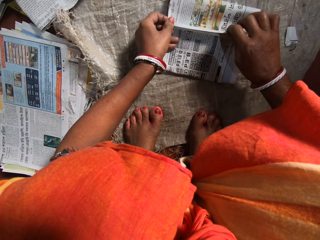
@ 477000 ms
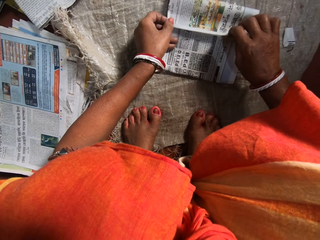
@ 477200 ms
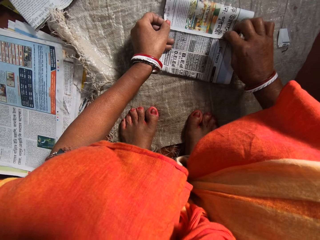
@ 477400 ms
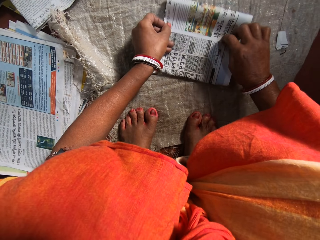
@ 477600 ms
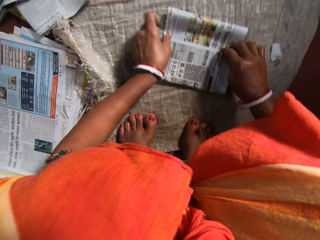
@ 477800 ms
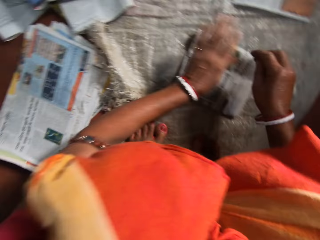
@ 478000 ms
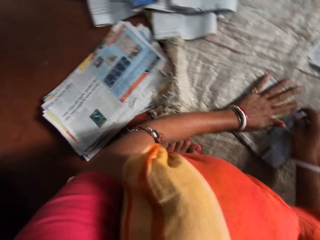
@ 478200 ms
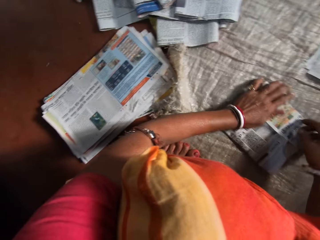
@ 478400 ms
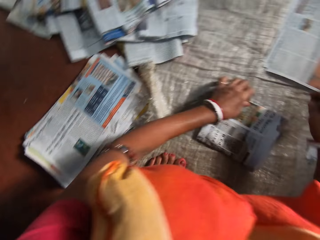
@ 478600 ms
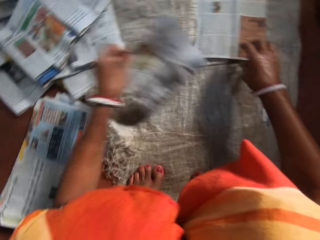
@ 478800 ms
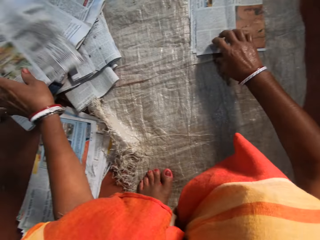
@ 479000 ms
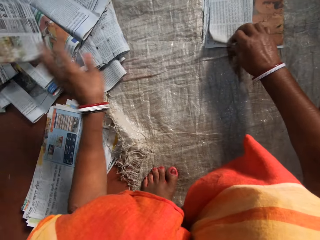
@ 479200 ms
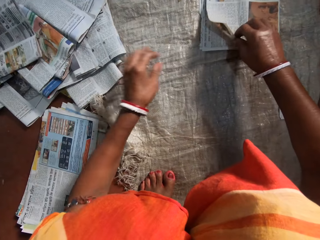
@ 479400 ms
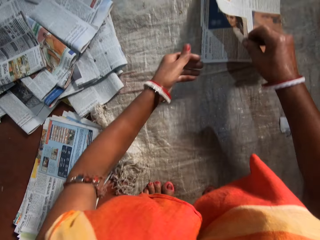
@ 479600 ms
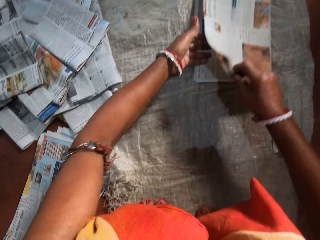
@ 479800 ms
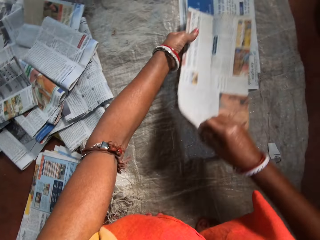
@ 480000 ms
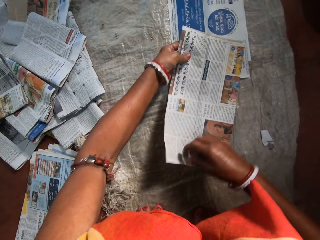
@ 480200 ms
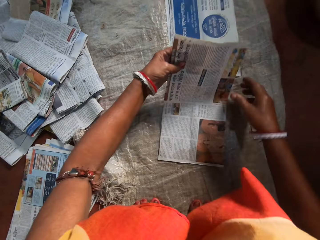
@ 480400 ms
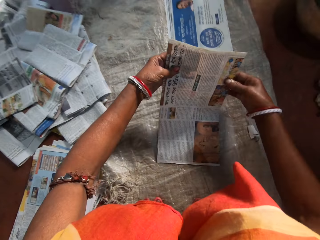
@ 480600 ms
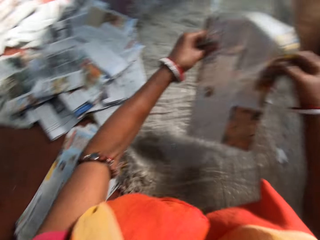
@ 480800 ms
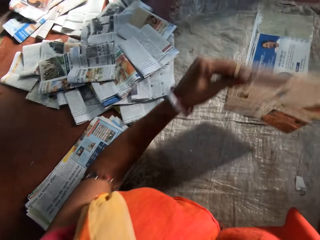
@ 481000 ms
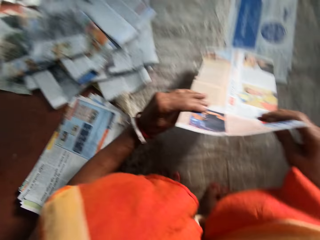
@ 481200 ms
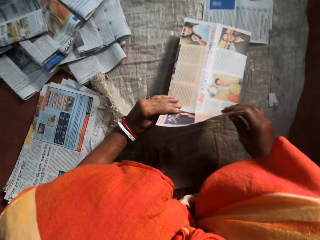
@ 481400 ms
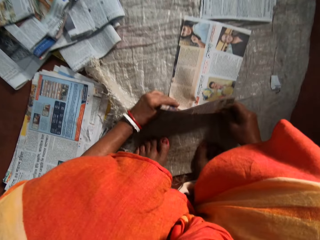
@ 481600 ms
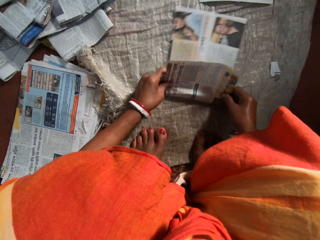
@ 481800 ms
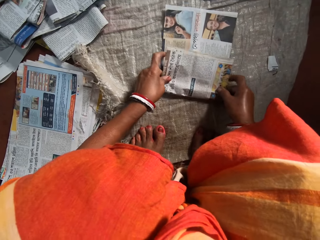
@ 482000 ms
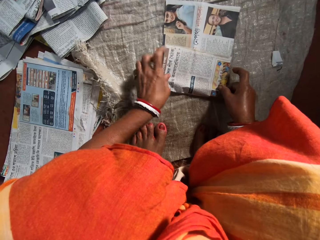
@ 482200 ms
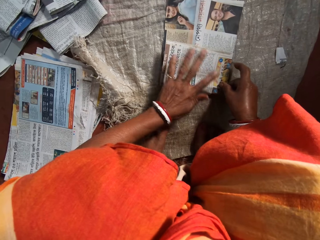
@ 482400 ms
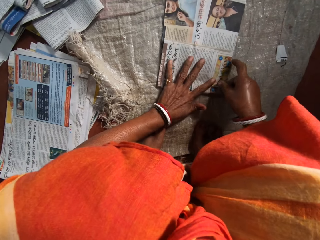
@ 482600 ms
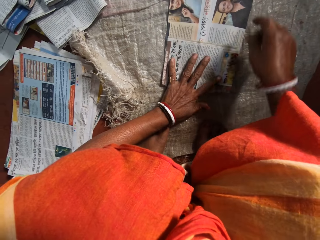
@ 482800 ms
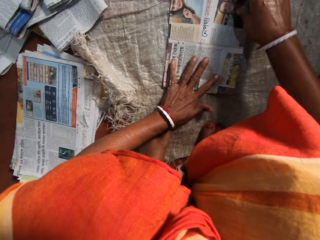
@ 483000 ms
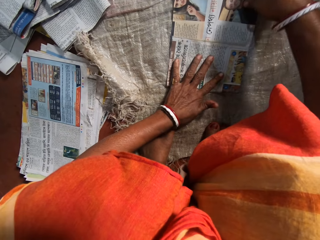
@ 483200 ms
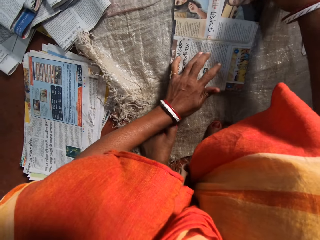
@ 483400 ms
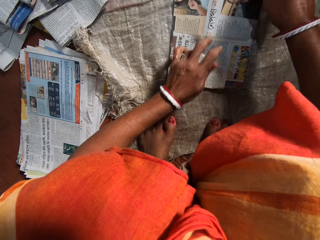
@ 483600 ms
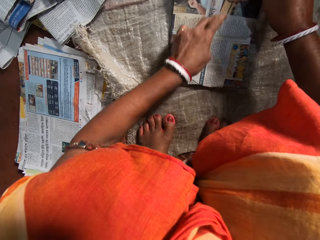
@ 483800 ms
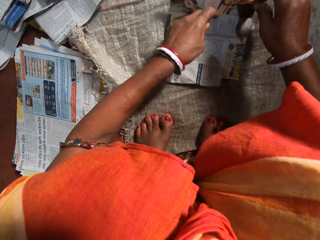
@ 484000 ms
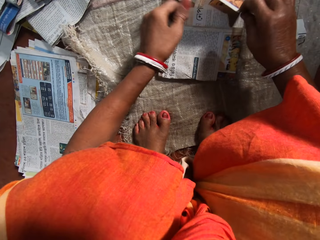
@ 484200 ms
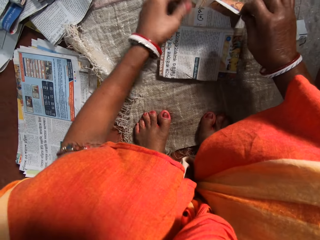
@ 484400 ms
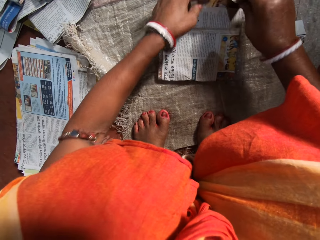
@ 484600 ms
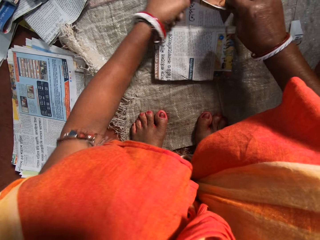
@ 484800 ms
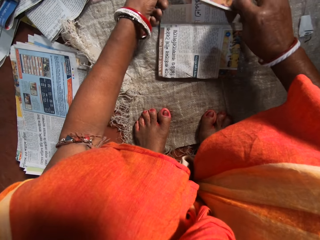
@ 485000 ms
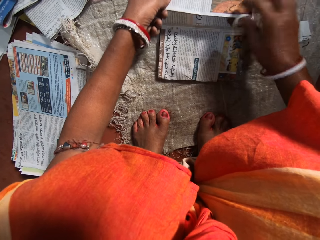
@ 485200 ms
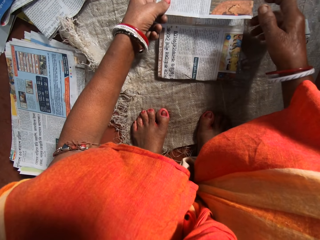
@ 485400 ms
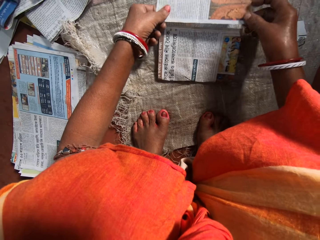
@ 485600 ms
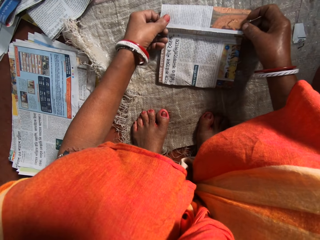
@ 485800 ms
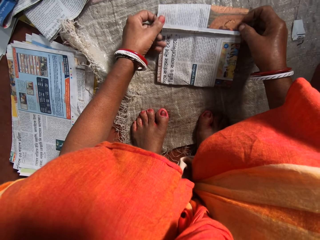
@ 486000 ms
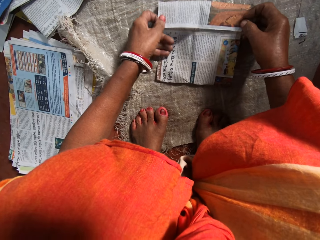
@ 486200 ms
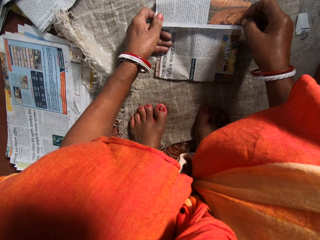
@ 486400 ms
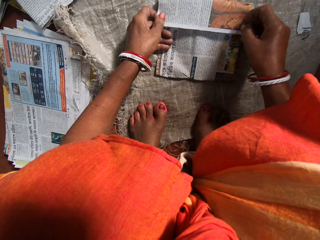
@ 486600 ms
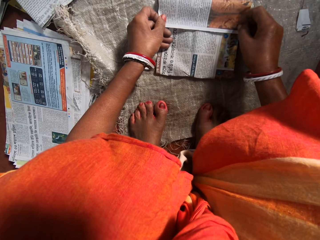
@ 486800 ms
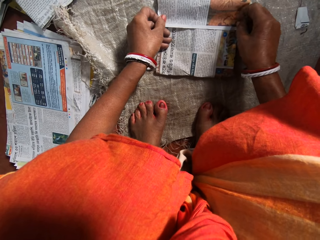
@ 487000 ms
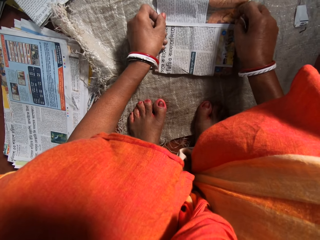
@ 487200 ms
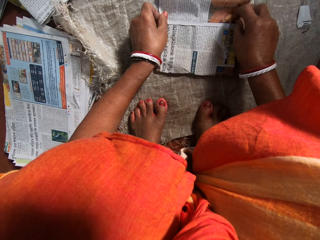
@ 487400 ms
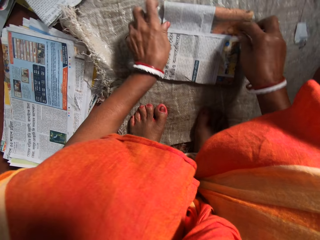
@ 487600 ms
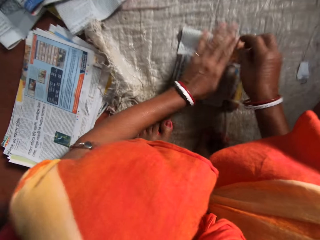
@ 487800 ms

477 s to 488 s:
The camera wearer folds the newspaper. She presses the newspaper with her hands. She drops the folded paper with her left hand on a stack of folded papers. She picks up a newspaper from the others. She turns to the newspaper. She places the newspaper on a sack. She folds the paper on the floor with both hands. She places her left hand on the newspaper. She folds the newspaper.

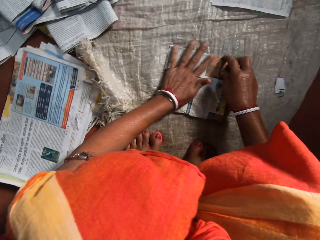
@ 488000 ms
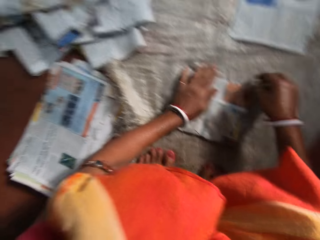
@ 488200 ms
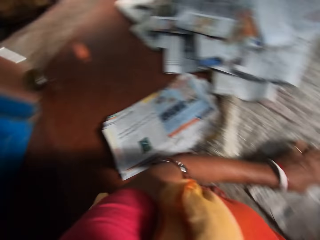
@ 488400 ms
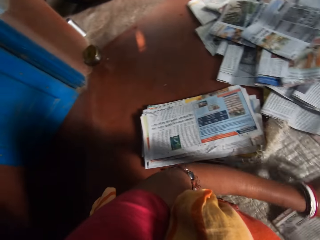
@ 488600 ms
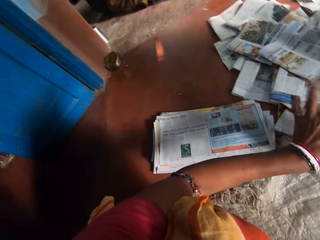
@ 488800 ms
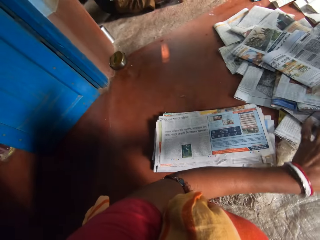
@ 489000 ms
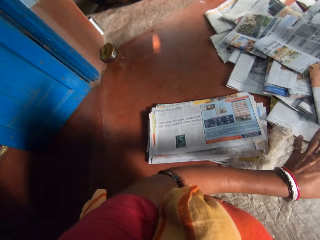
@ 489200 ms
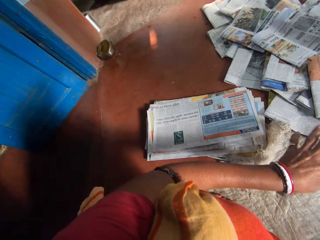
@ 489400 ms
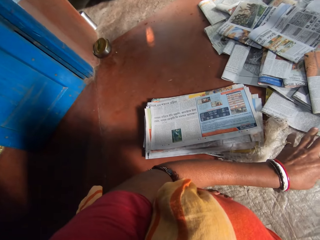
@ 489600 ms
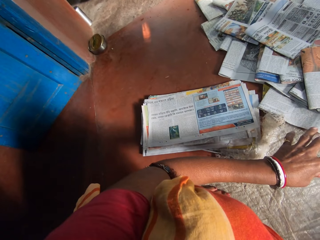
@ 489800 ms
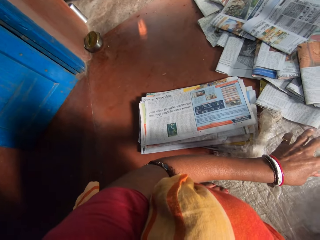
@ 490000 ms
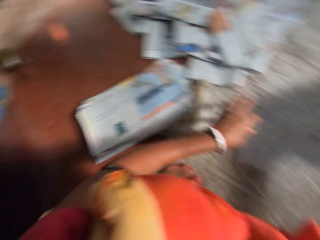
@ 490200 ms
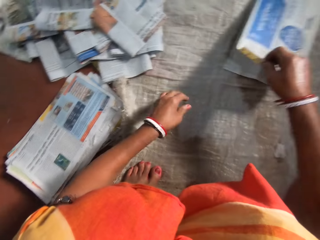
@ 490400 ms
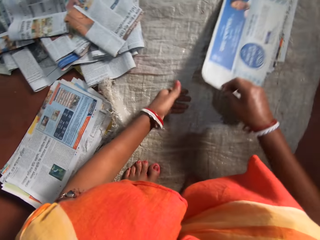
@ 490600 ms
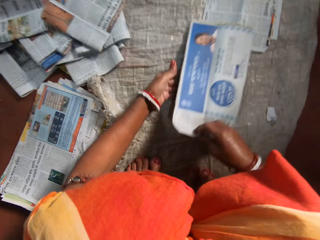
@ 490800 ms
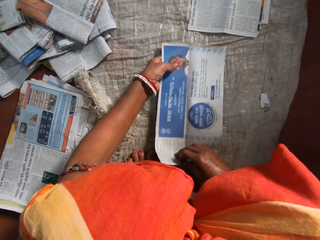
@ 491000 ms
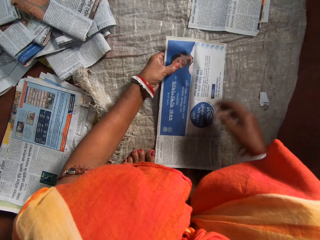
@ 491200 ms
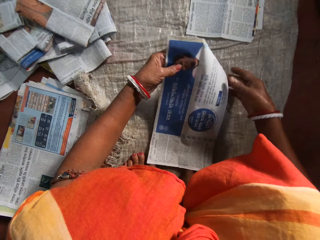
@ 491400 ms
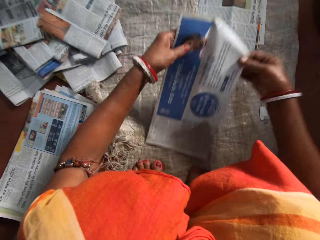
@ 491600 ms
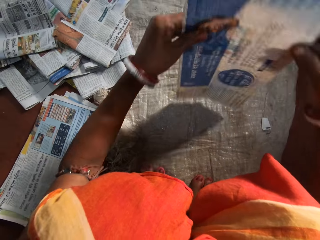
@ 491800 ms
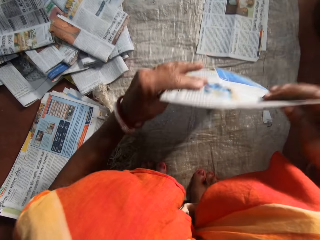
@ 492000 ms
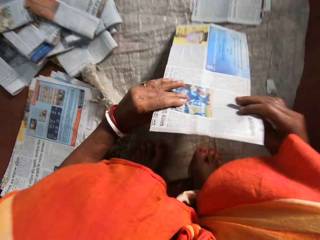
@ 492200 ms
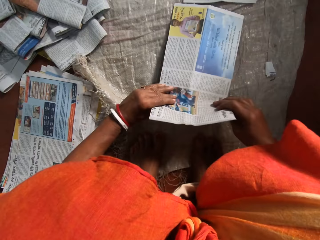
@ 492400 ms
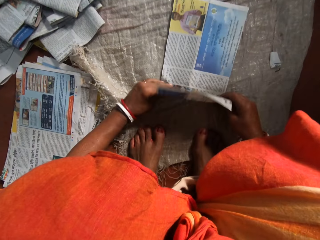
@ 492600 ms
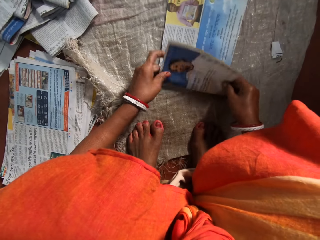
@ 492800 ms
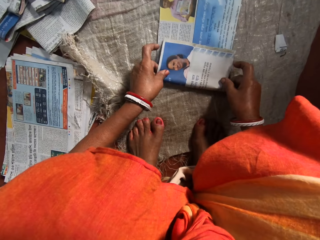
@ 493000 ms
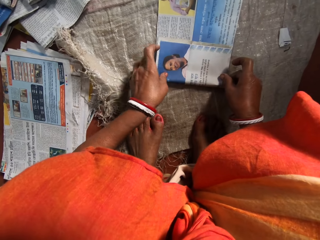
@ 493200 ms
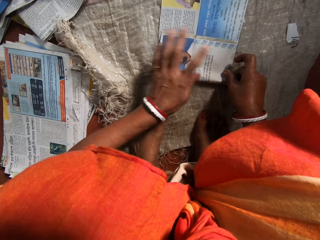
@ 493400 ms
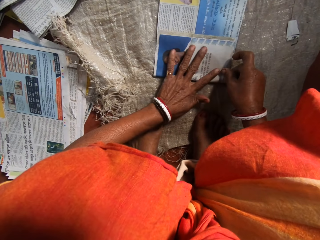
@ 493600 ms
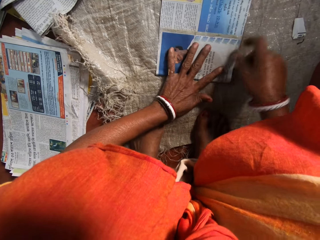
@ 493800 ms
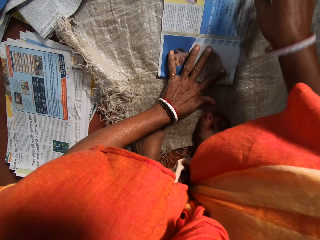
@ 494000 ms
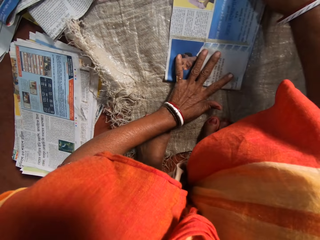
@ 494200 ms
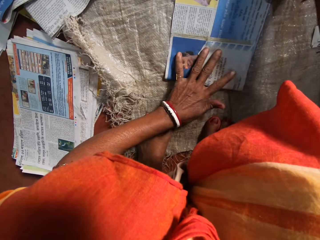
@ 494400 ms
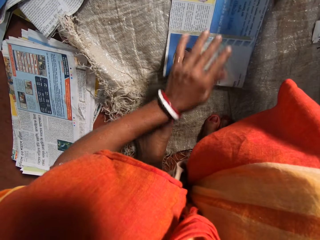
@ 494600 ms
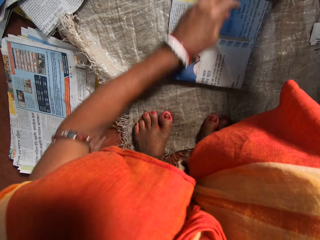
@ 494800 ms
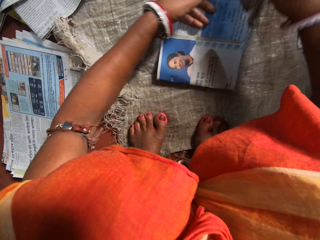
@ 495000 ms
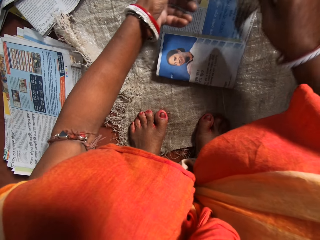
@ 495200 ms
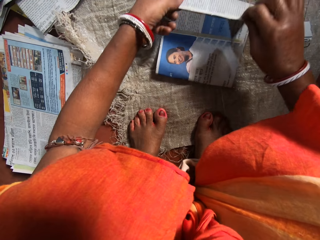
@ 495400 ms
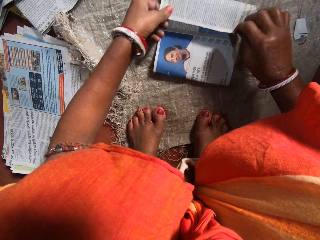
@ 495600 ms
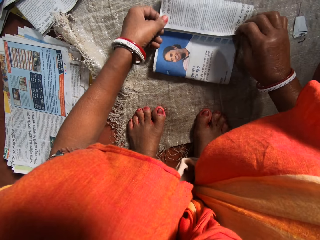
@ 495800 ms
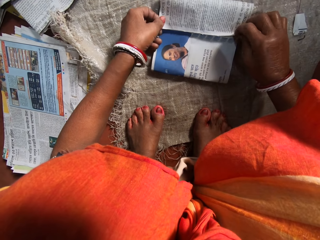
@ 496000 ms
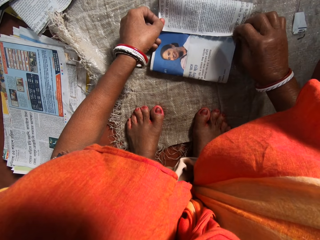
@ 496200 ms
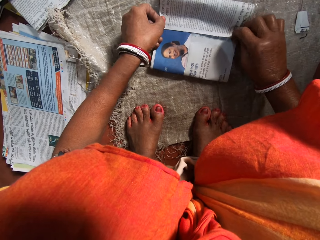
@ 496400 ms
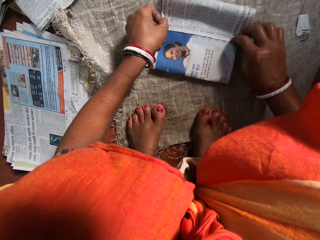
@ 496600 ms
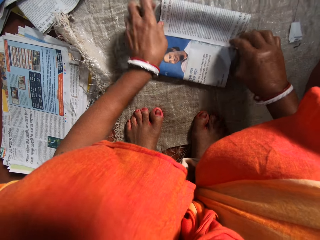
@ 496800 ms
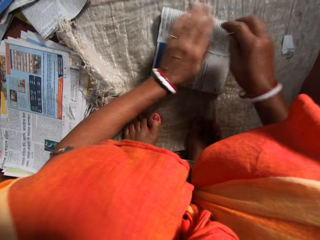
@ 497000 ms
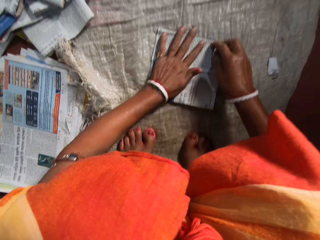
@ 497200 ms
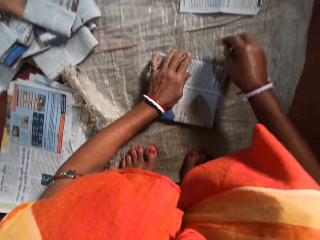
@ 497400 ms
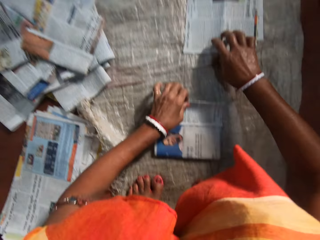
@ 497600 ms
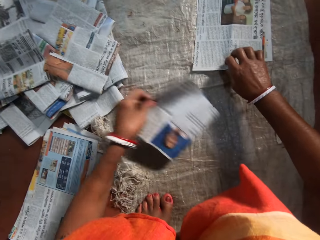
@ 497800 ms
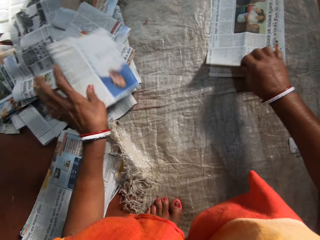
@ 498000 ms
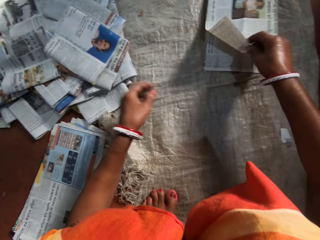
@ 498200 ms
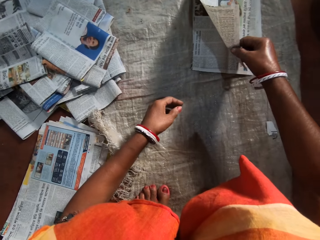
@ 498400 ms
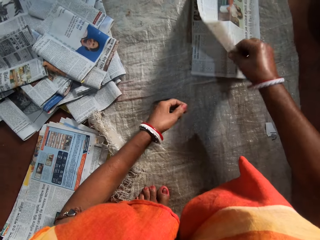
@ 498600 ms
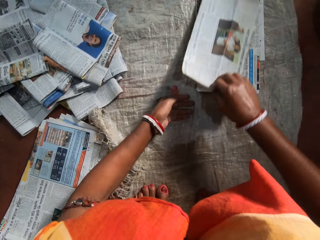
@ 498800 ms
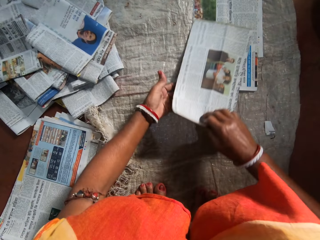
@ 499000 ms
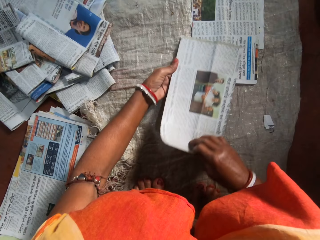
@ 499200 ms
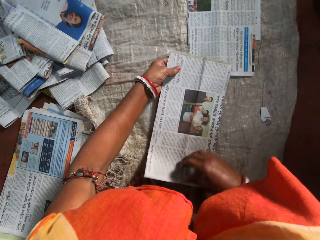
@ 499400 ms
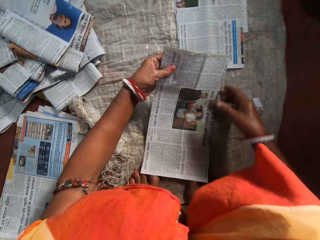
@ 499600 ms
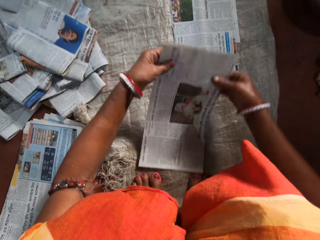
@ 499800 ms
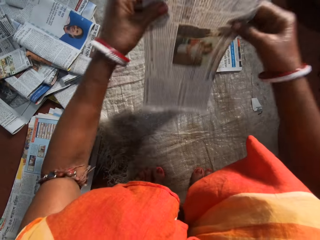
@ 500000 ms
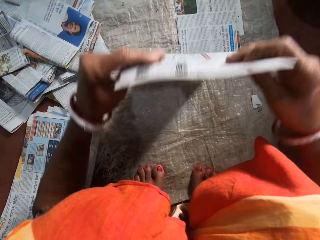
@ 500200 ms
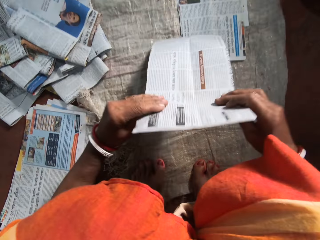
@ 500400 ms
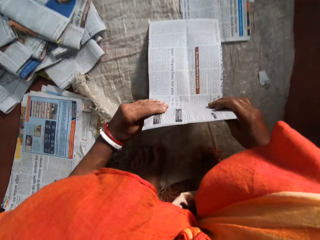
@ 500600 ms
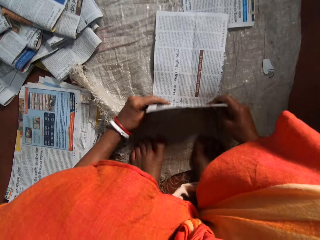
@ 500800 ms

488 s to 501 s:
The camera wearer presses the newspaper with her hands. She turns to the left. She drops the folded paper with her left hand on a stack of folded papers. She picks up a newspaper from the others. She turns to the newspaper. She folds the paper on the floor with both hands. She places the newspaper on a sack. She places her left hand on the newspaper. She folds the newspaper. She presses the newspaper with her hands. She lifts the newspaper from a sack. She drops the folded paper with her left hand on a stack of folded papers. She picks up a newspaper from the others. She turns to the newspaper.
